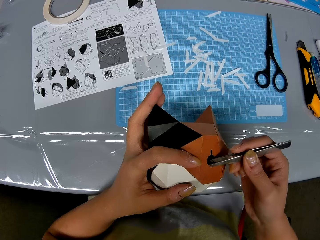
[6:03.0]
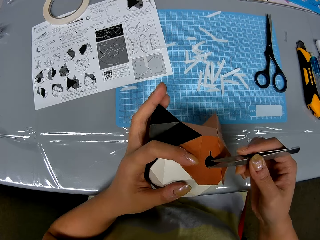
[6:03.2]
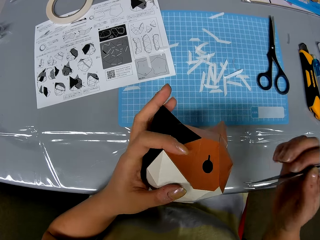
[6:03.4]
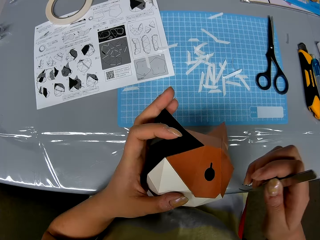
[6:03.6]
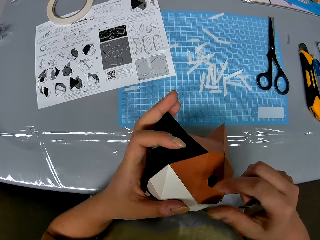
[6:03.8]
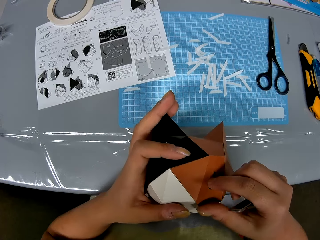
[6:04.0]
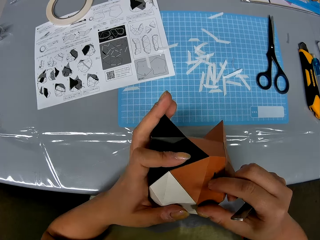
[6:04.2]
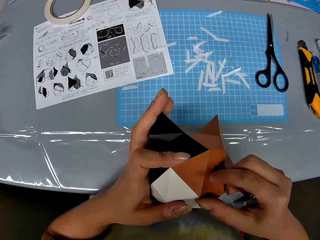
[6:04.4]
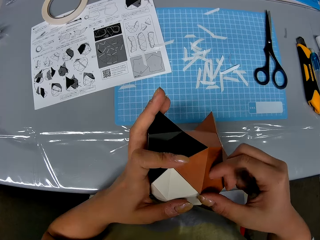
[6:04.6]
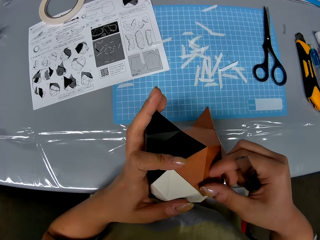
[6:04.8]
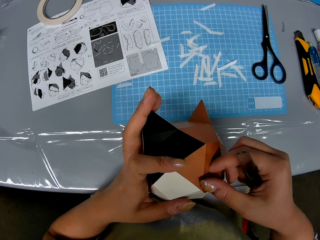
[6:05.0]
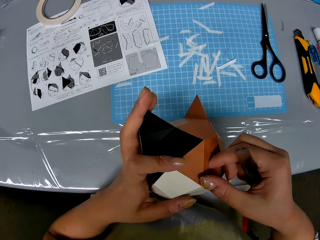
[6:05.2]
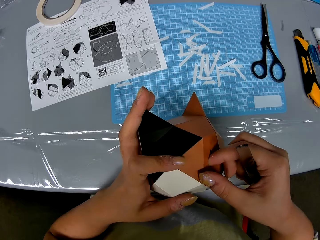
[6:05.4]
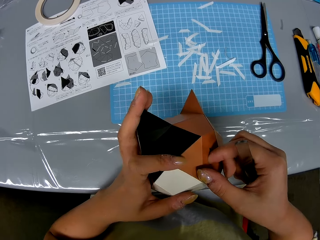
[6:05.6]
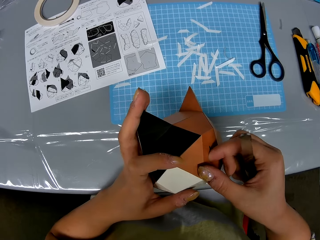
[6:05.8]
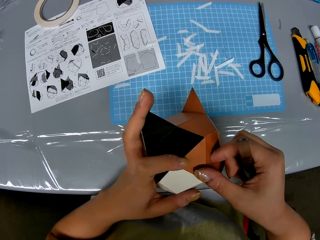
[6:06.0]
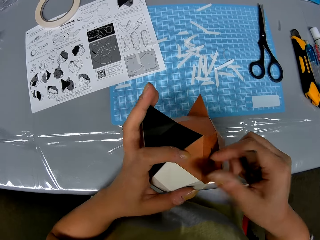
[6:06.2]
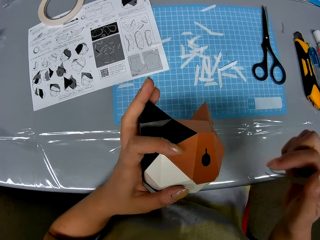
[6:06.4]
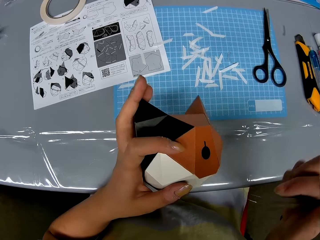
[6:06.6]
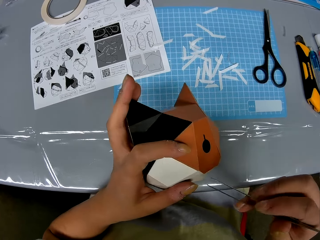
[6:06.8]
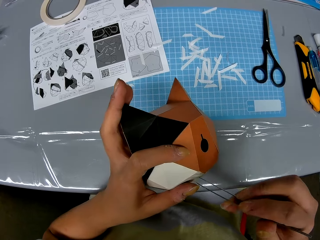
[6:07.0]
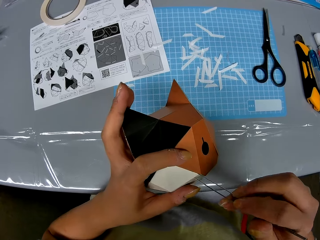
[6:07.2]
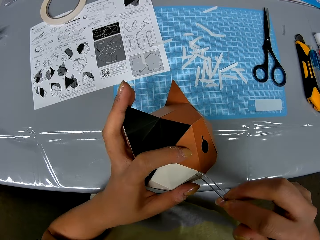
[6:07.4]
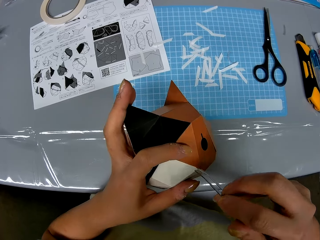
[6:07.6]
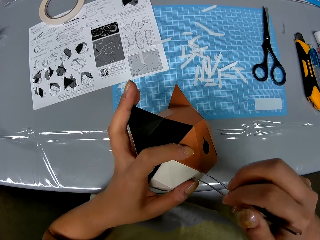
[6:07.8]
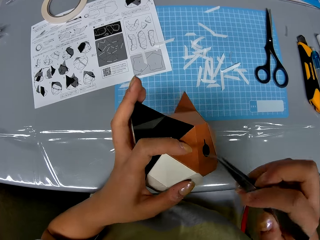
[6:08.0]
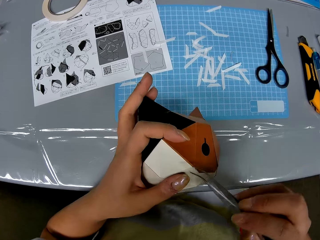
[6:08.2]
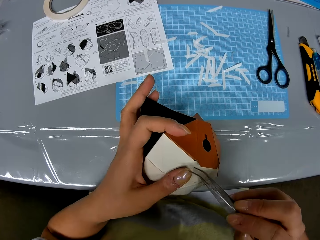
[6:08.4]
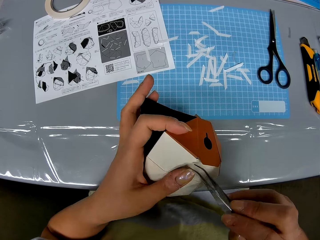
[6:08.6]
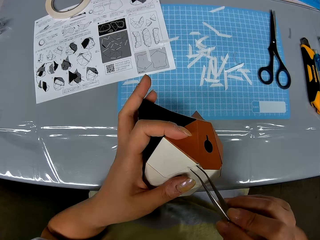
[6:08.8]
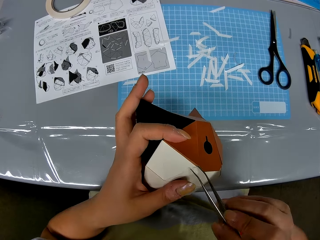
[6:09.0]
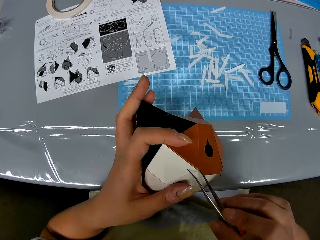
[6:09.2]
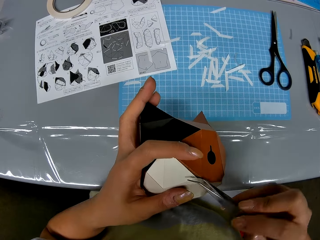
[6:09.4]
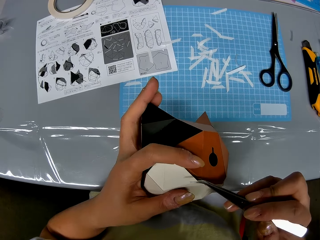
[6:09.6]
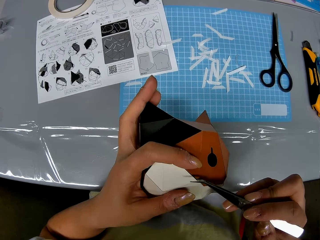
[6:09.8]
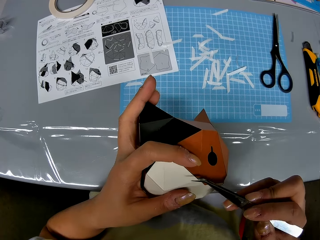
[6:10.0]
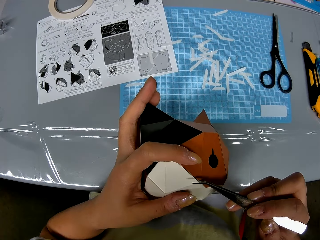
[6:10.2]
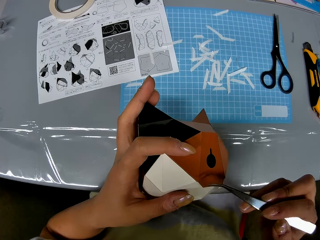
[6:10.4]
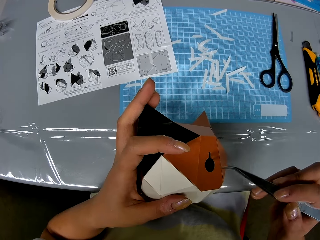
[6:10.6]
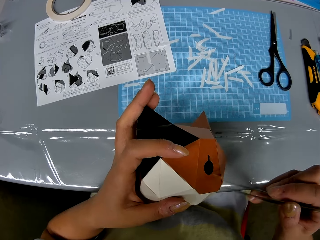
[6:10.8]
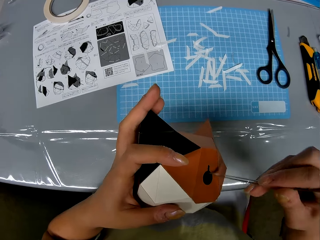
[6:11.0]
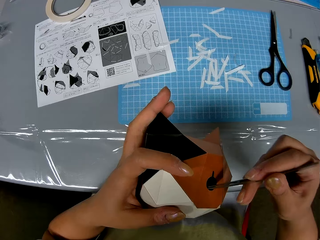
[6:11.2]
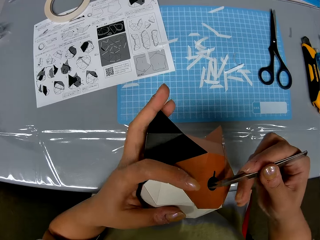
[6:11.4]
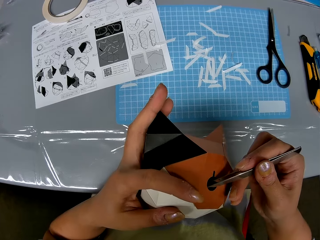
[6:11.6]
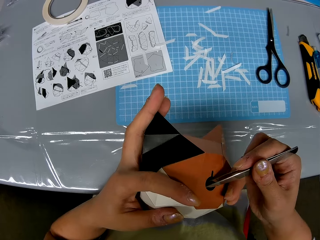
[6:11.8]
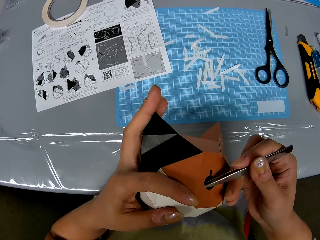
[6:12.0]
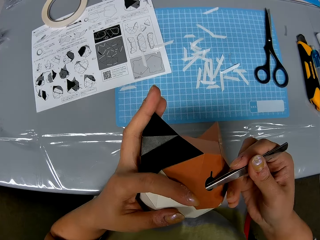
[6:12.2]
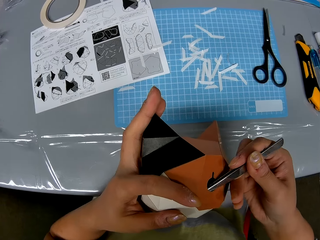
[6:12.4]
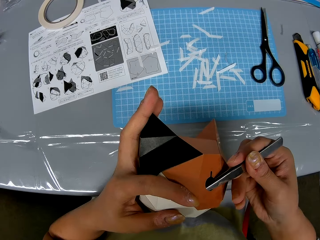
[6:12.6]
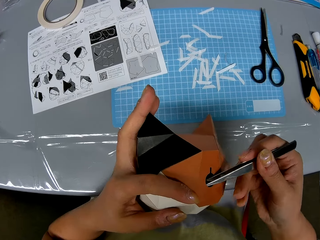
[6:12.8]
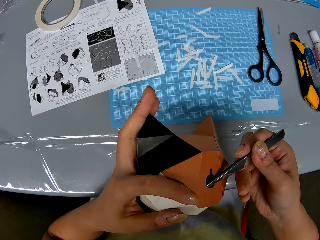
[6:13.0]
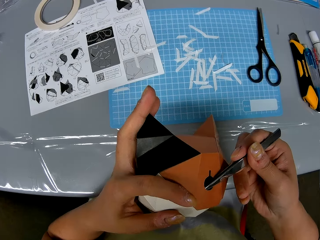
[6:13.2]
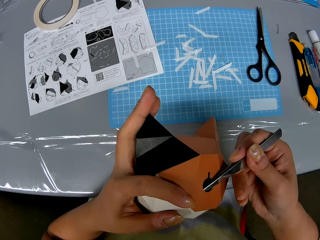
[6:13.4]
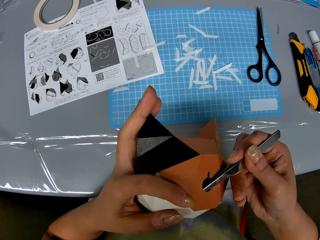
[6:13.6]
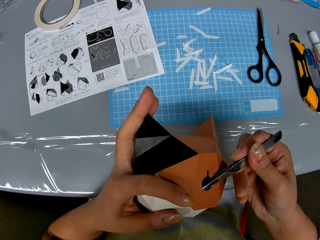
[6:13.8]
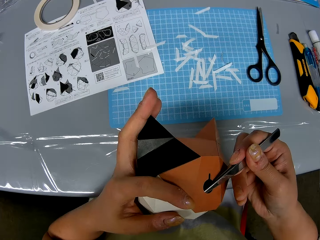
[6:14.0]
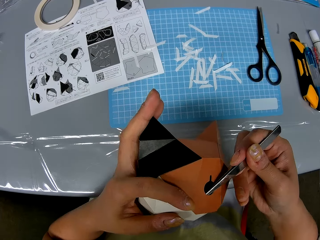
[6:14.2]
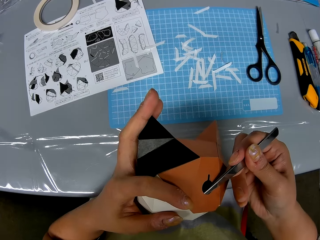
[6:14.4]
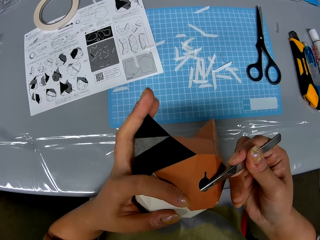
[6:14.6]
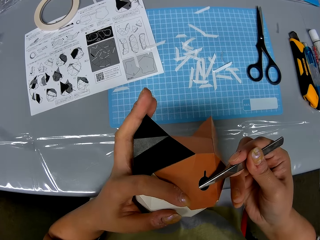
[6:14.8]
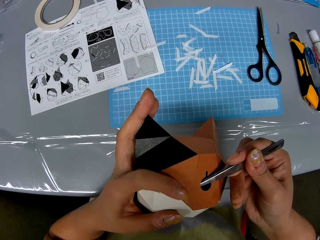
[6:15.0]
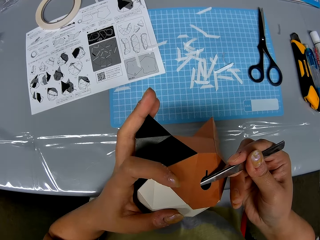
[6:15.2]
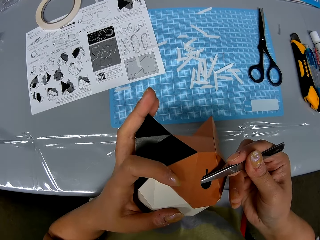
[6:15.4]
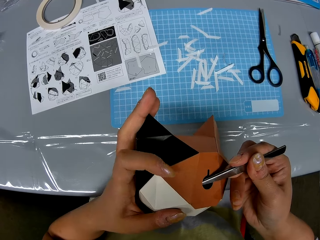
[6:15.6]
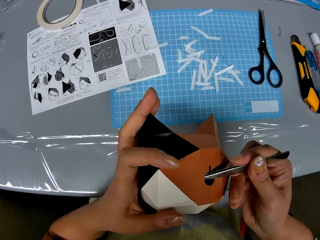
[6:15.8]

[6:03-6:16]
The camera wearer removes the tweezers from the origami. She moves her hand towards the origami. She presses on the origami with her hand. She moves her hand away from the origami. She moves her hand towards the origami. She places the tweezers on the origami. She presses on the origami with the tweezers. She inserts the tweezers in the origami. She adjusts inner parts of the origami with the tweezers.

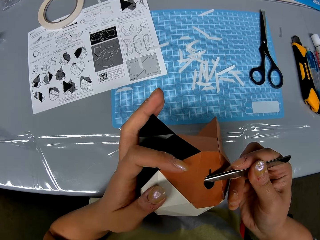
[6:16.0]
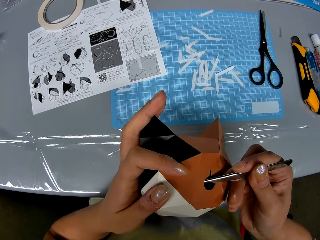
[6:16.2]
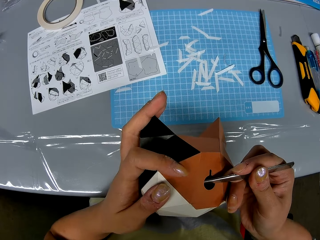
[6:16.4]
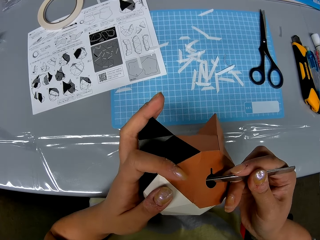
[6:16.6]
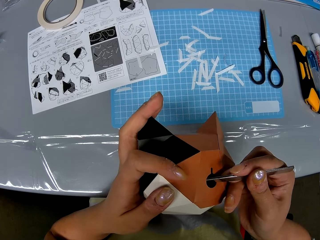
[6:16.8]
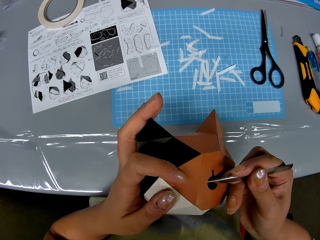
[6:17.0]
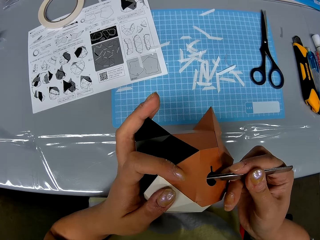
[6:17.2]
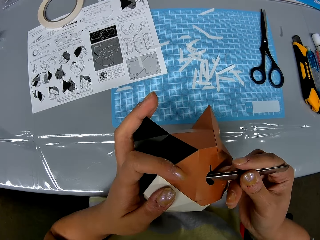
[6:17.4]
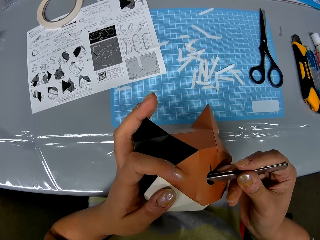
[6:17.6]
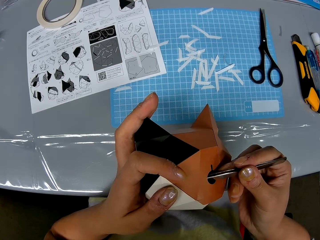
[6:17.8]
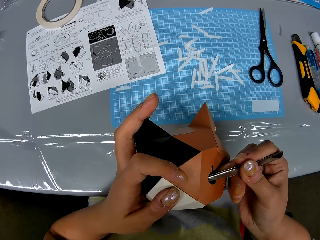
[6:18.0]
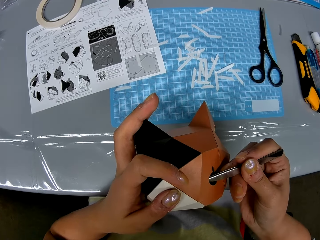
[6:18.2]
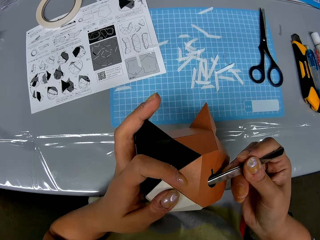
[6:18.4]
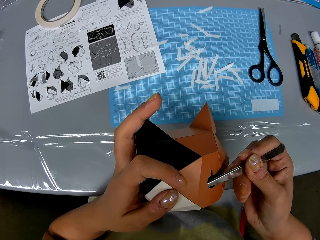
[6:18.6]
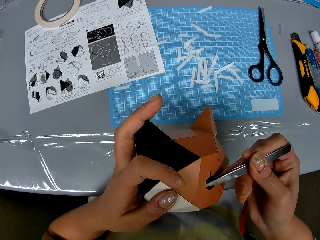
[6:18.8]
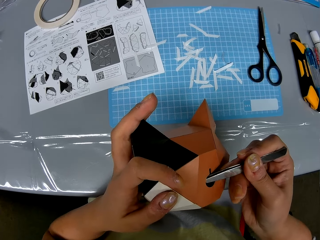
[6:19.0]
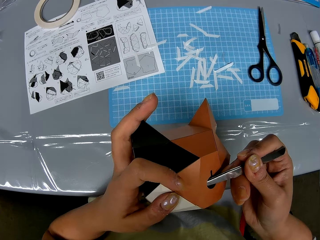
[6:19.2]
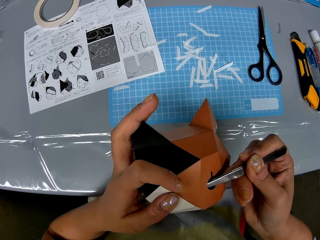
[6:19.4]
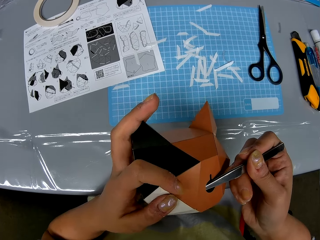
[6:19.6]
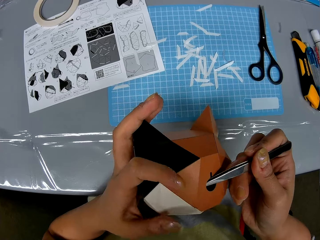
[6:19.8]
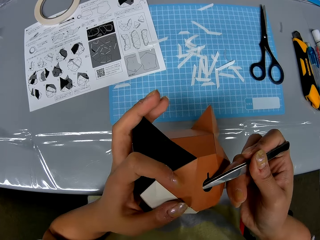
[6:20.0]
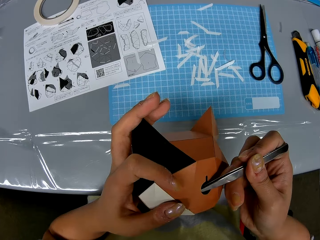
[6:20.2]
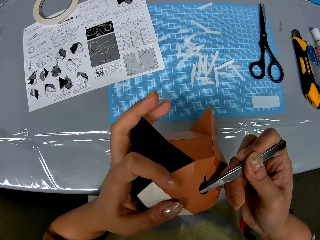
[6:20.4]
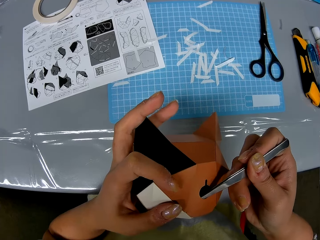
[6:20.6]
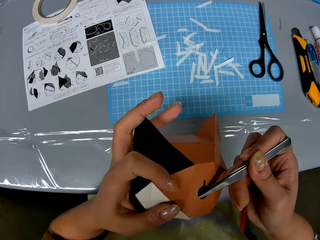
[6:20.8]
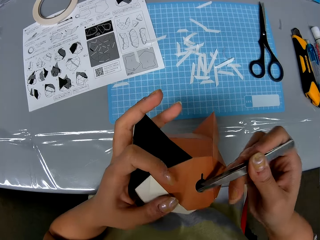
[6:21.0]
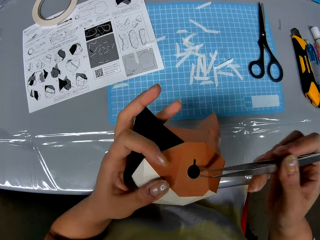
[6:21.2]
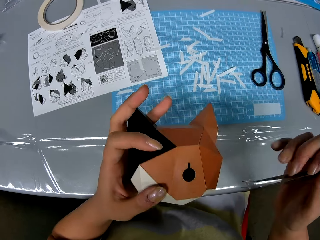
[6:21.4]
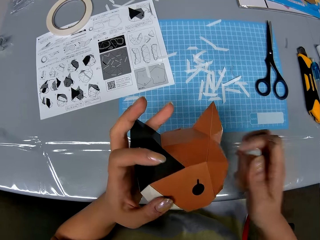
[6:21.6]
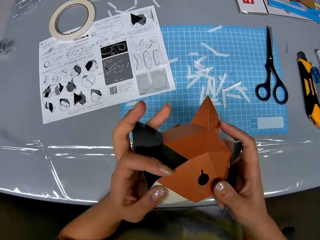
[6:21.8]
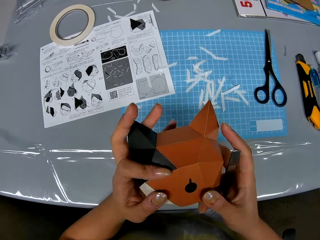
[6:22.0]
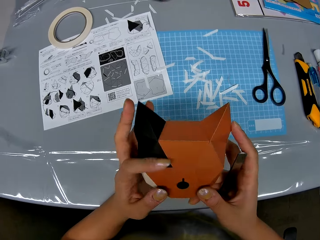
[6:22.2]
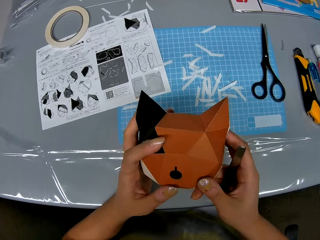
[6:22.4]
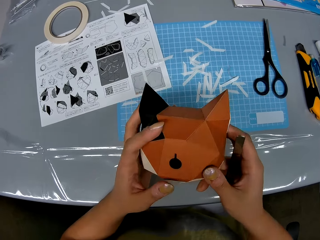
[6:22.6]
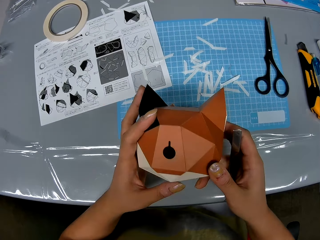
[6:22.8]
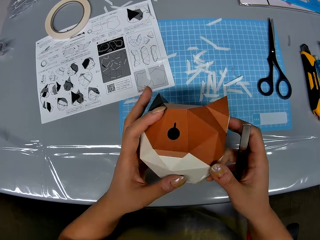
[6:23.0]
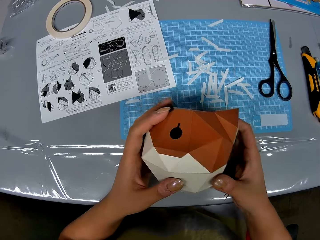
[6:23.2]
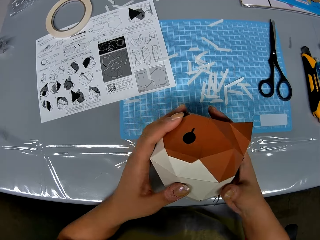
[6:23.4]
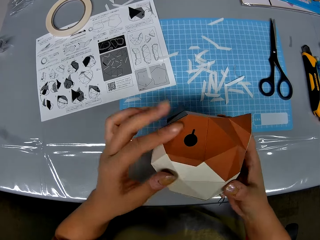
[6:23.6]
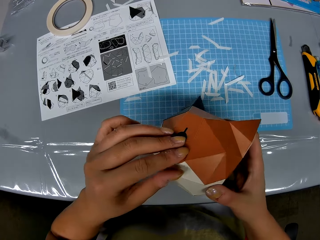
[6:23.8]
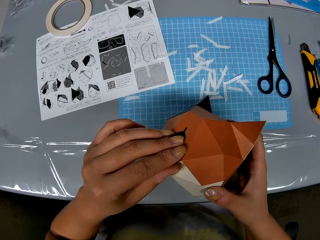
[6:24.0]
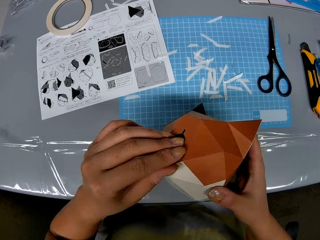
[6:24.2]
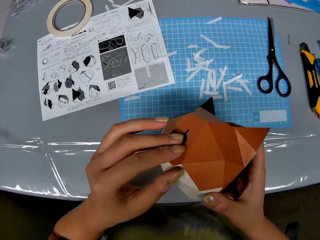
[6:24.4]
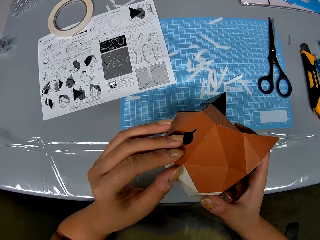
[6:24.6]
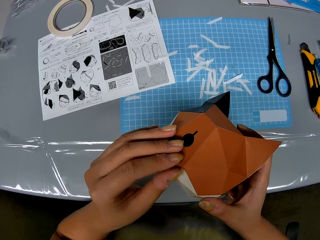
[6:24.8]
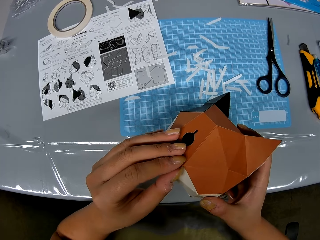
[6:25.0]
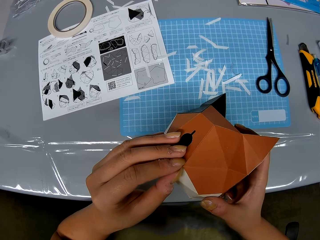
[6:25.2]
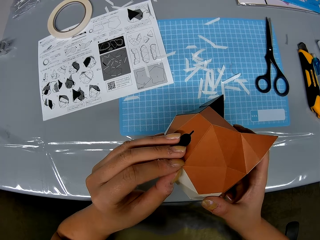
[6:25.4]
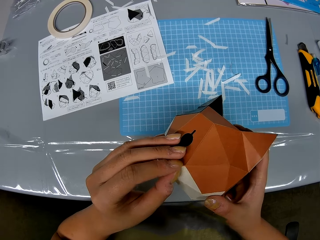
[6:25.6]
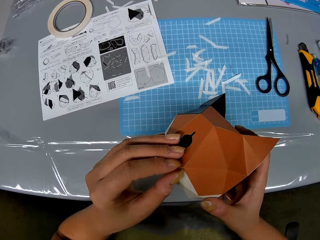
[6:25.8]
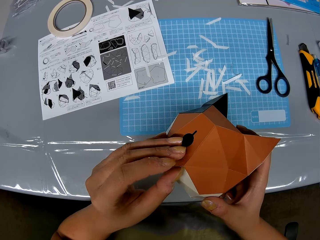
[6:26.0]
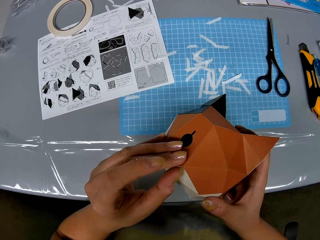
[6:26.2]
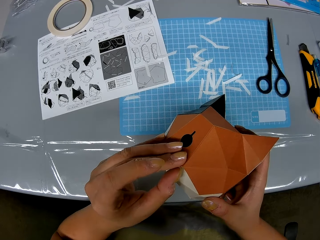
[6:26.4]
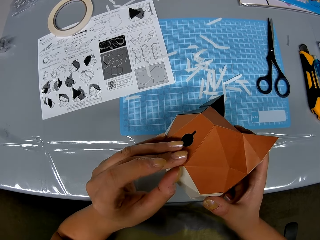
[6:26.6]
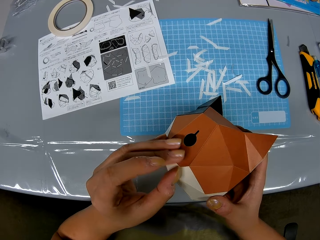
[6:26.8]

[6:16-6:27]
The camera wearer removes the tweezers from the origami. She moves her hand towards the origami. She presses on the origami with her hand.
